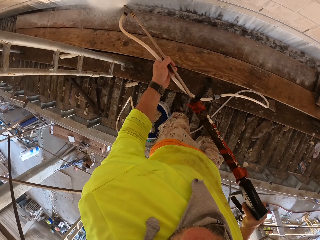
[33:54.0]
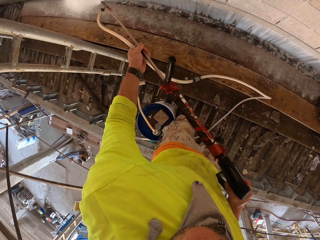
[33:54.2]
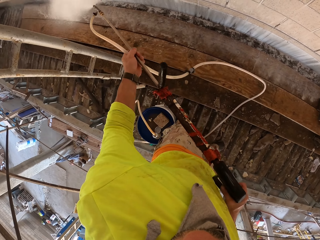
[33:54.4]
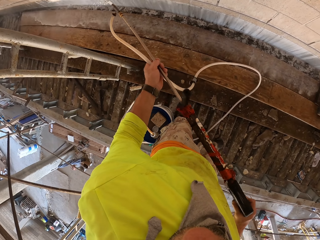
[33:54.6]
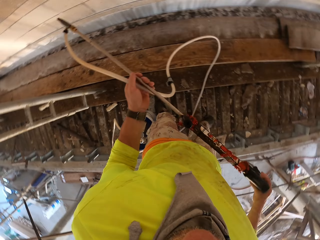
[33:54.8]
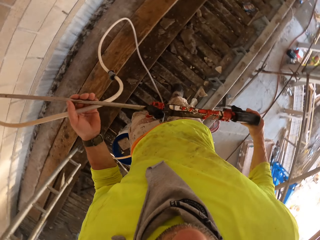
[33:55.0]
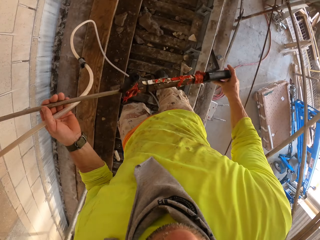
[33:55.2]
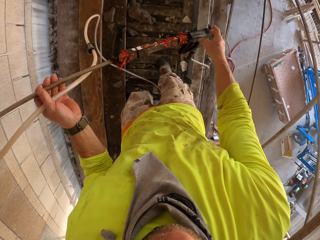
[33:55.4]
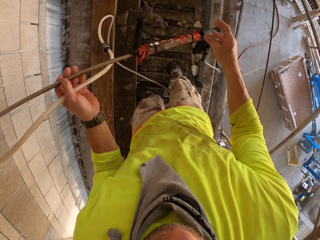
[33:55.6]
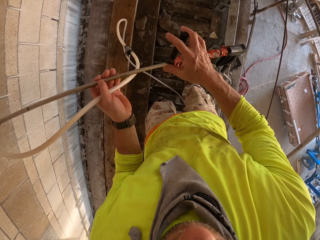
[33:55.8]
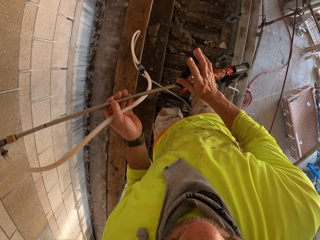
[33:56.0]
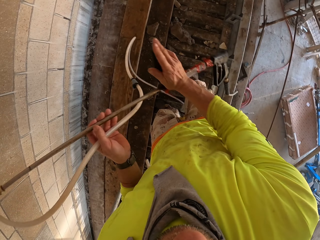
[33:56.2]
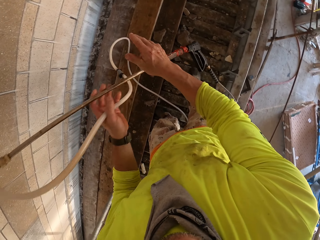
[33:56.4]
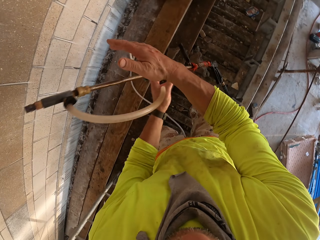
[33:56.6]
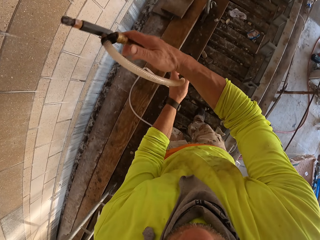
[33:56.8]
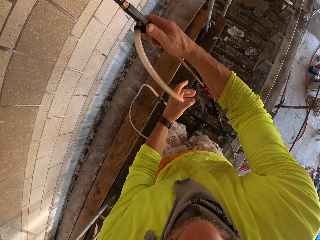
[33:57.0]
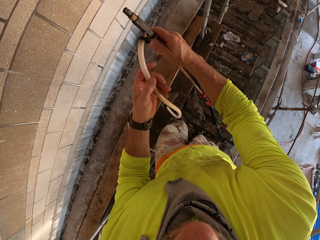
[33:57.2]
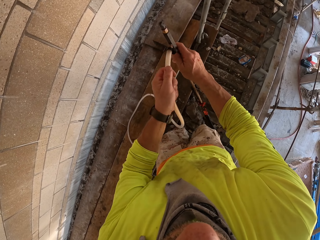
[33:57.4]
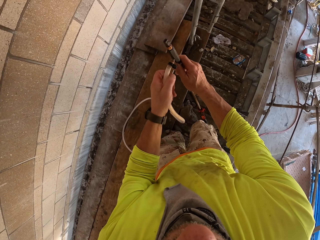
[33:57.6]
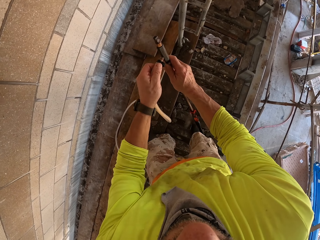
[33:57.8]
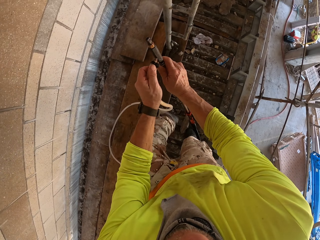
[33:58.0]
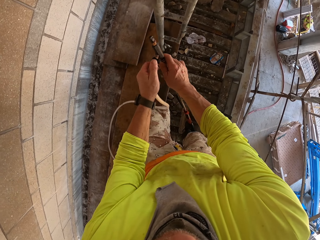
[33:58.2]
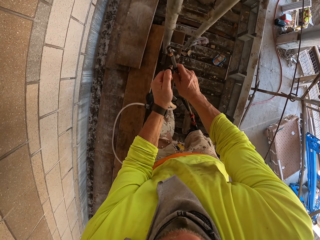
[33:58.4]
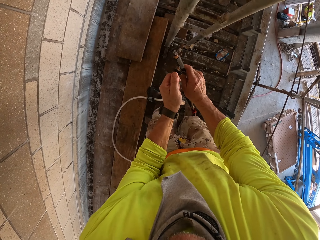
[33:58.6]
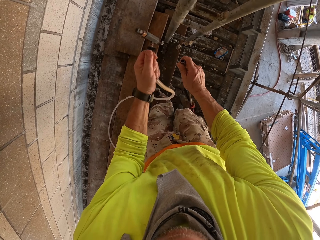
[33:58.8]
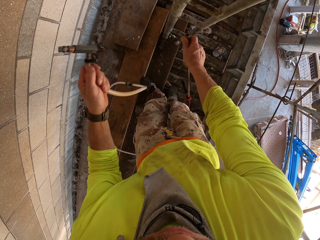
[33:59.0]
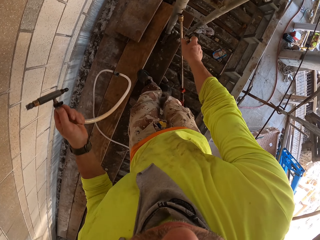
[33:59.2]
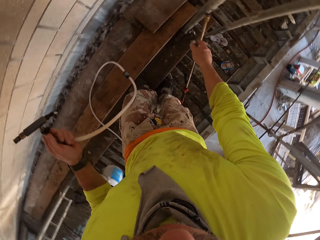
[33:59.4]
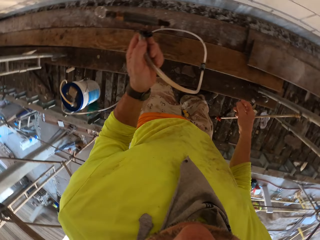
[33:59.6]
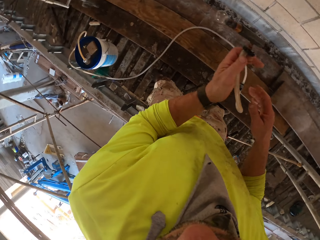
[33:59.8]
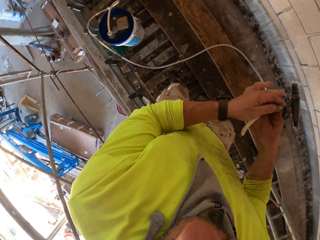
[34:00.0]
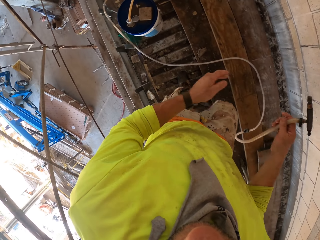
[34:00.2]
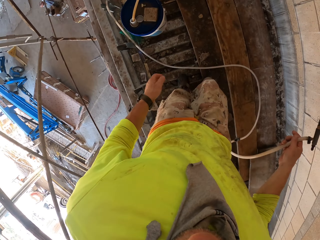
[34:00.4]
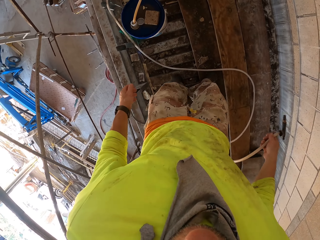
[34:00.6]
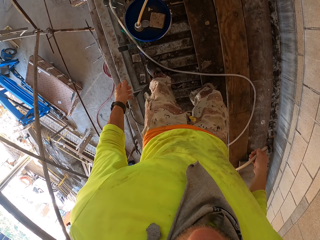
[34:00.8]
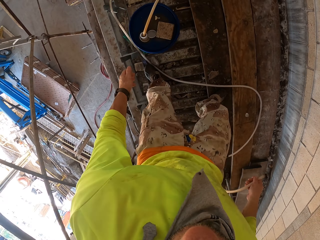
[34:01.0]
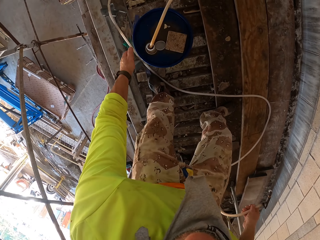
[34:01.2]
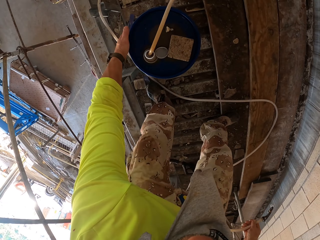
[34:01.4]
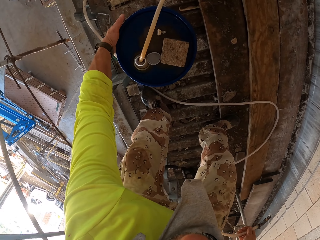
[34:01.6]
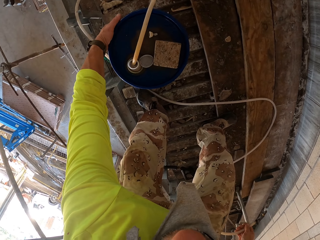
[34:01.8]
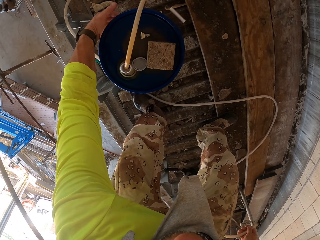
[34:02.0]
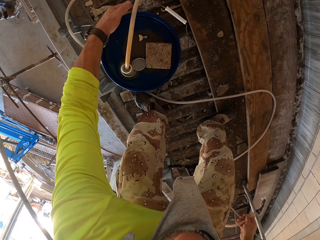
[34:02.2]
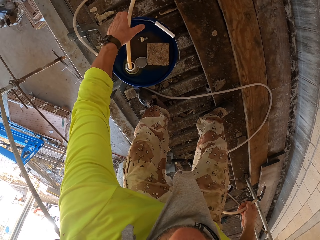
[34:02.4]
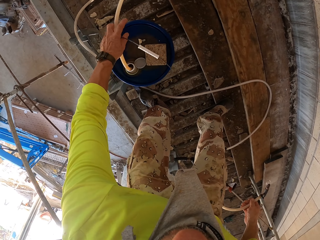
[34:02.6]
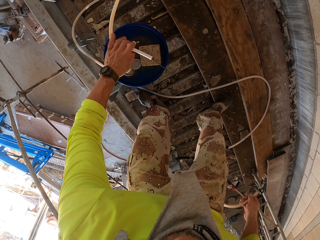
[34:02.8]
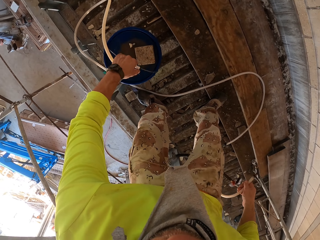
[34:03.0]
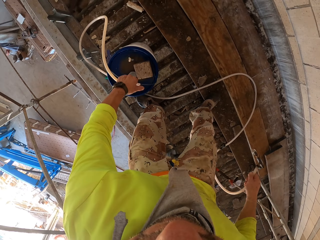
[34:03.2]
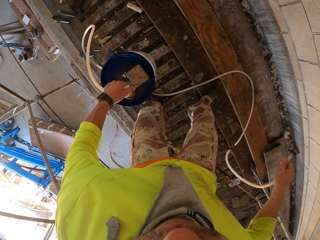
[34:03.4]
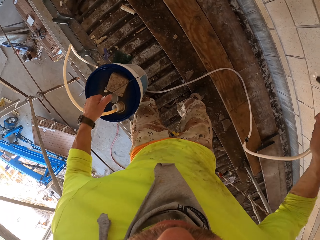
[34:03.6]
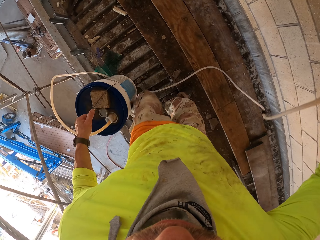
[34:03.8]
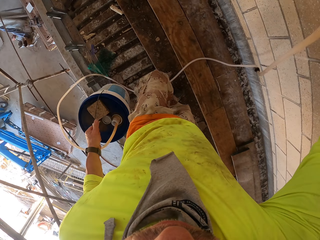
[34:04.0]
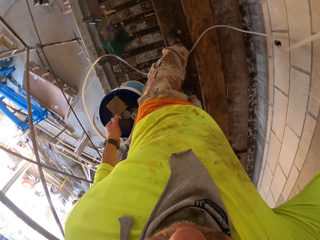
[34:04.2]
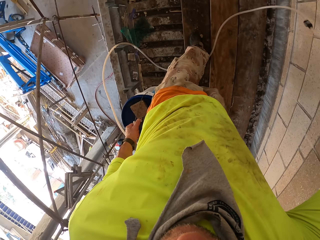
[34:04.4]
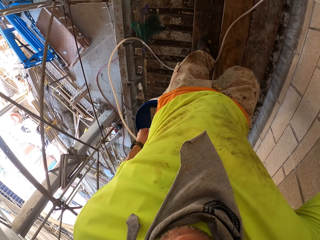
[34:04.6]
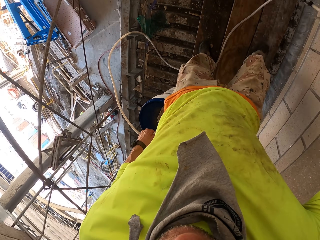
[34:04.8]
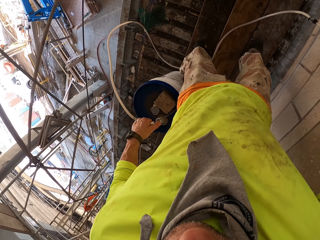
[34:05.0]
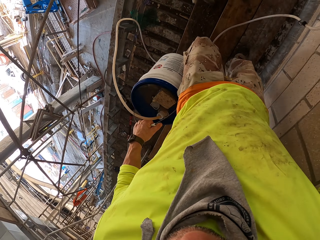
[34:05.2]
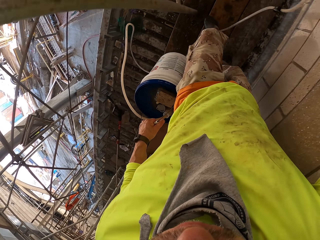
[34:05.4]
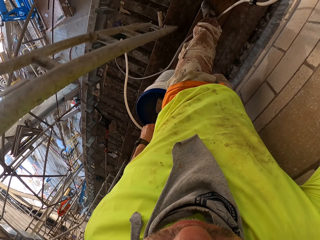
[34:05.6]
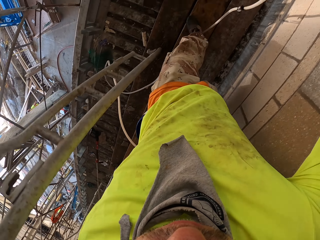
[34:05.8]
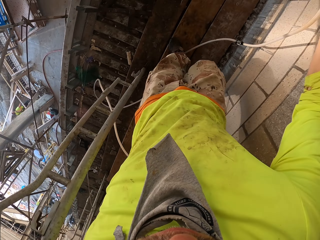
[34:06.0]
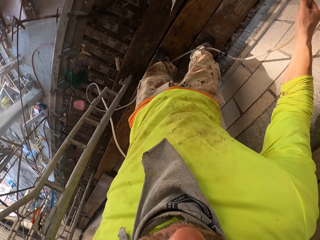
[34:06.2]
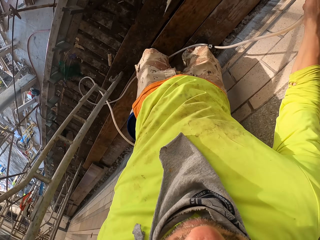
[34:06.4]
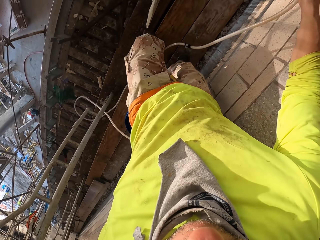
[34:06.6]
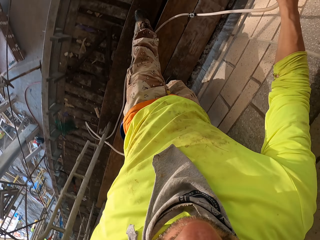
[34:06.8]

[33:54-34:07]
The camera wearer turns to the side. They remove the pipe from the sprayer. They hold a Loctite pl3 tip. They throw the sprayer. They put the Loctite pl3 against a post stand. They turn to the side. They hold a pipe. They bend down. They pick up the bucket. They hold the bucket handle. They walk around.

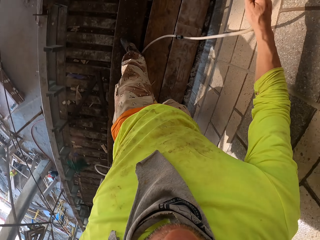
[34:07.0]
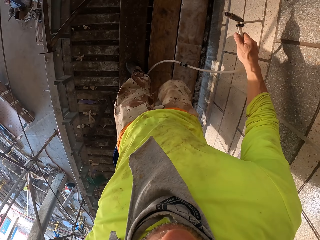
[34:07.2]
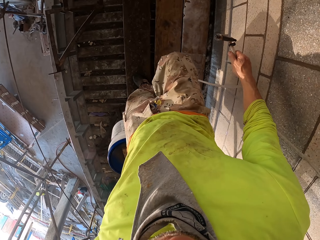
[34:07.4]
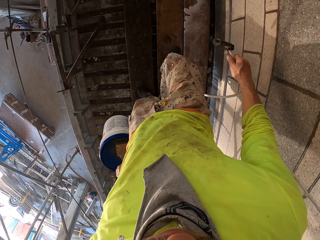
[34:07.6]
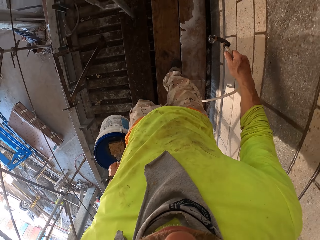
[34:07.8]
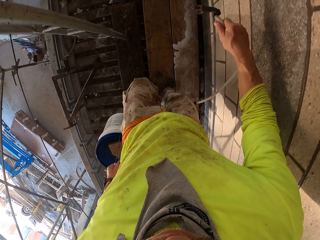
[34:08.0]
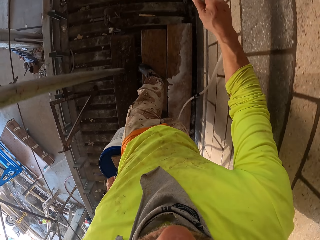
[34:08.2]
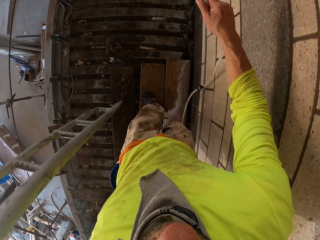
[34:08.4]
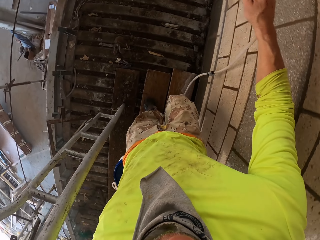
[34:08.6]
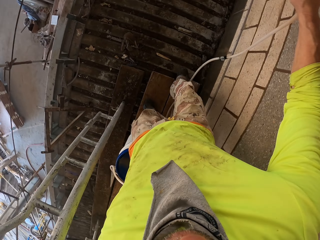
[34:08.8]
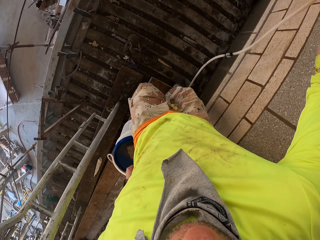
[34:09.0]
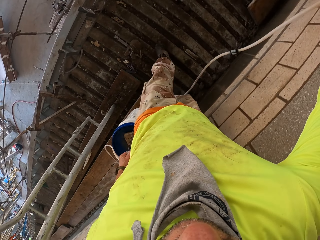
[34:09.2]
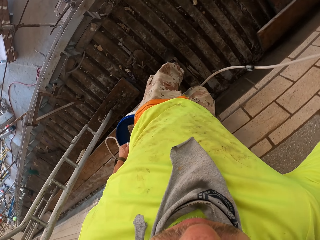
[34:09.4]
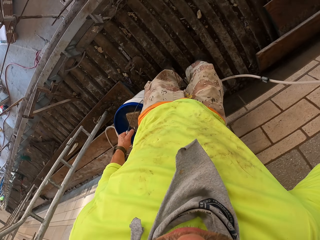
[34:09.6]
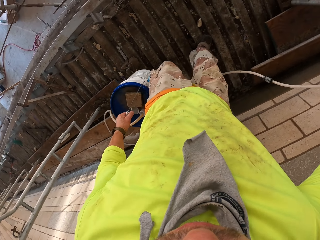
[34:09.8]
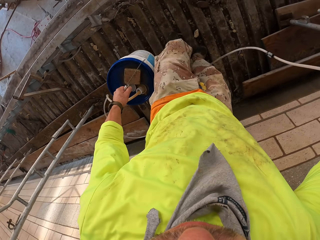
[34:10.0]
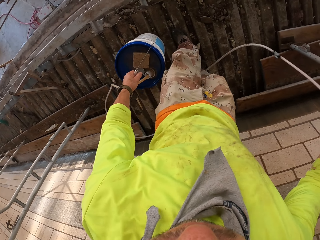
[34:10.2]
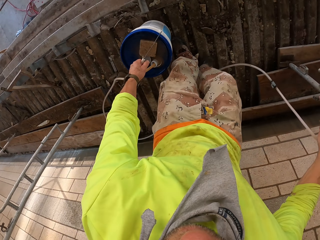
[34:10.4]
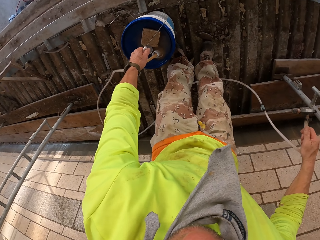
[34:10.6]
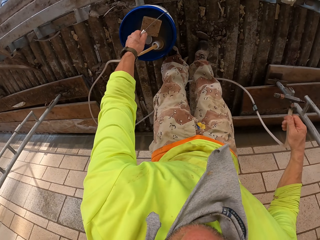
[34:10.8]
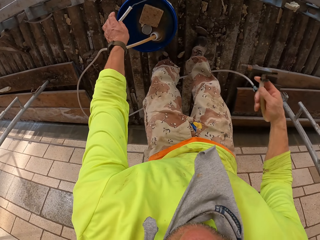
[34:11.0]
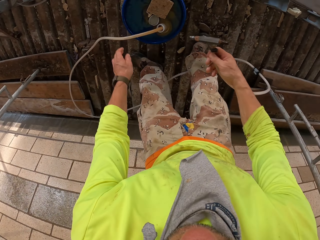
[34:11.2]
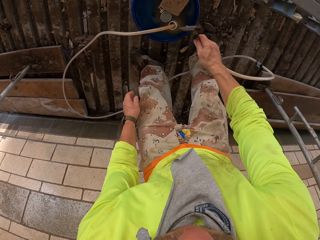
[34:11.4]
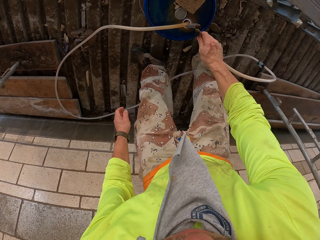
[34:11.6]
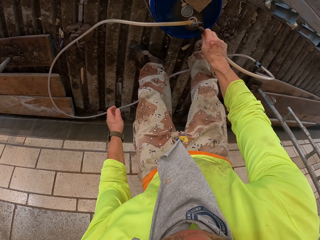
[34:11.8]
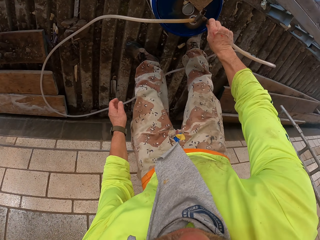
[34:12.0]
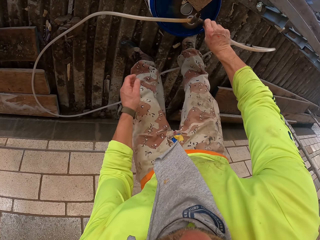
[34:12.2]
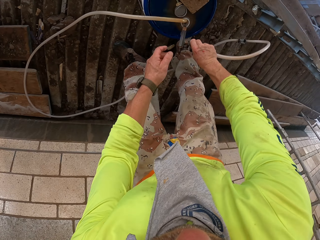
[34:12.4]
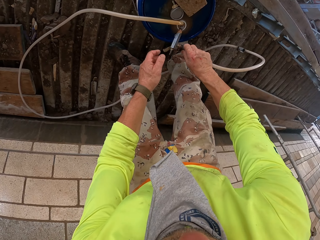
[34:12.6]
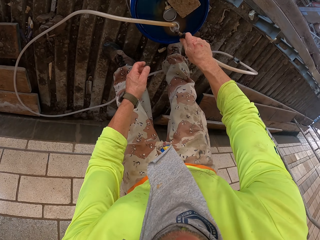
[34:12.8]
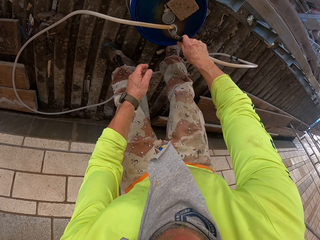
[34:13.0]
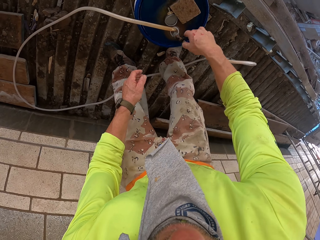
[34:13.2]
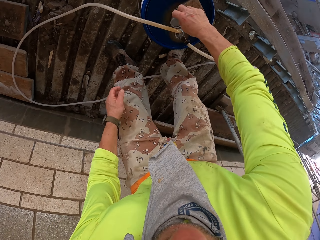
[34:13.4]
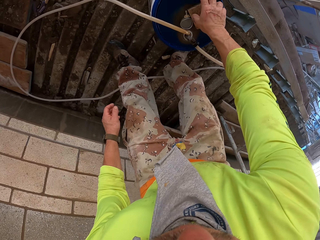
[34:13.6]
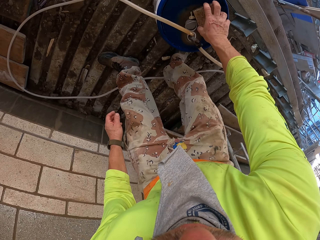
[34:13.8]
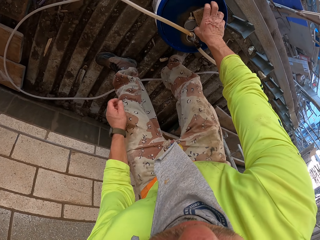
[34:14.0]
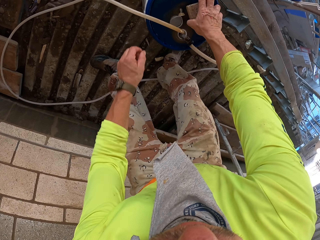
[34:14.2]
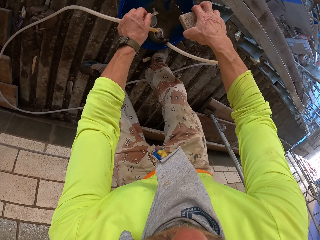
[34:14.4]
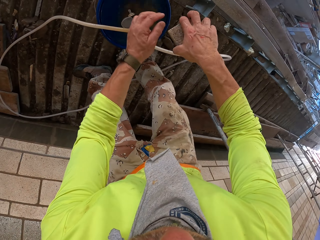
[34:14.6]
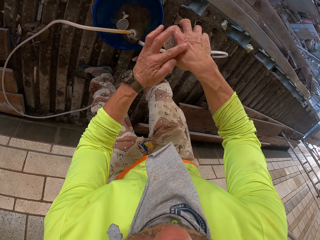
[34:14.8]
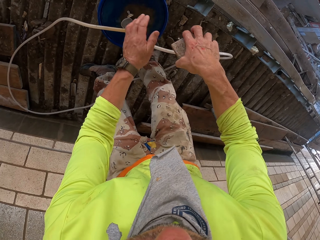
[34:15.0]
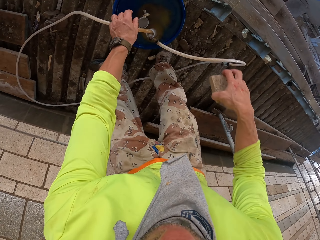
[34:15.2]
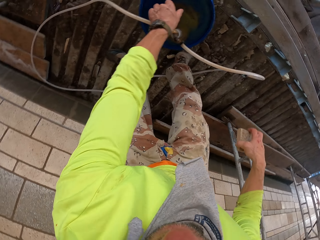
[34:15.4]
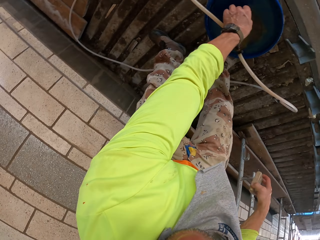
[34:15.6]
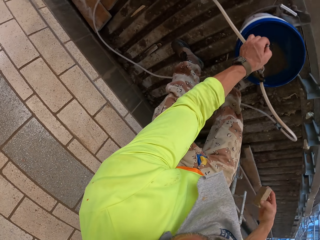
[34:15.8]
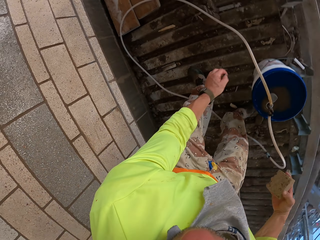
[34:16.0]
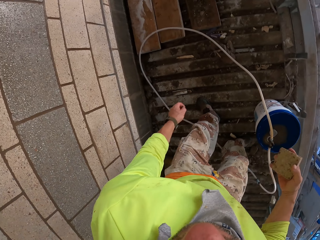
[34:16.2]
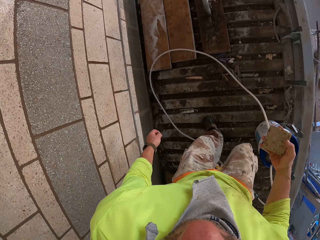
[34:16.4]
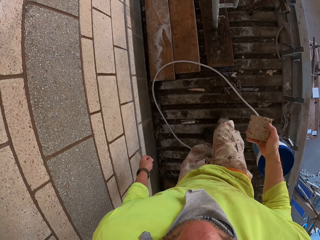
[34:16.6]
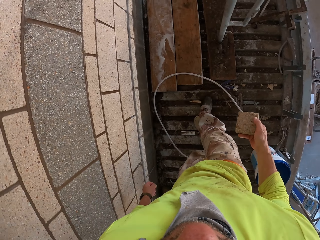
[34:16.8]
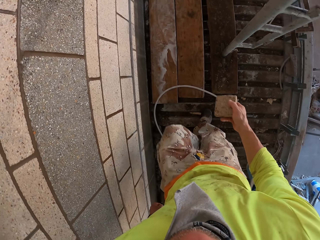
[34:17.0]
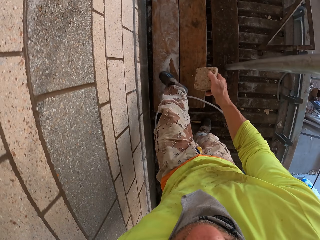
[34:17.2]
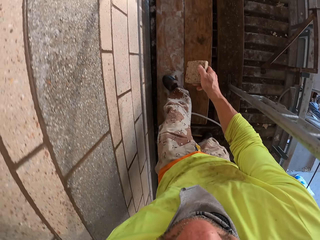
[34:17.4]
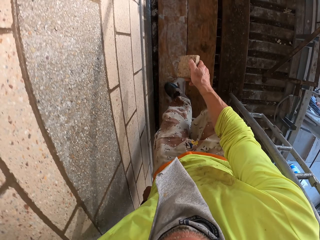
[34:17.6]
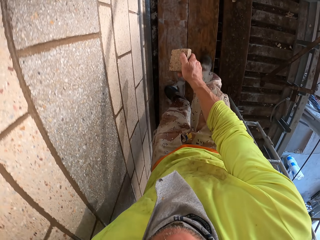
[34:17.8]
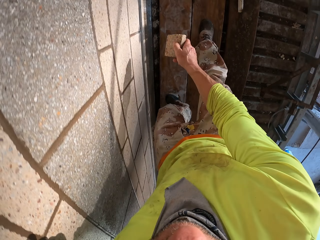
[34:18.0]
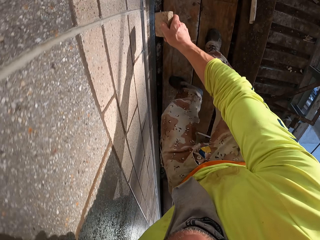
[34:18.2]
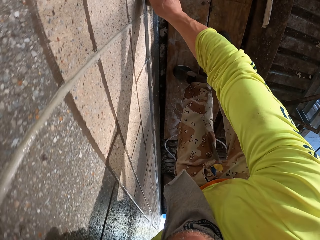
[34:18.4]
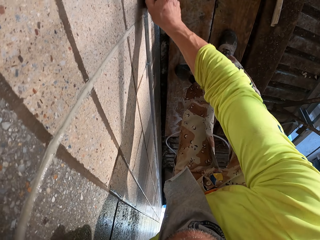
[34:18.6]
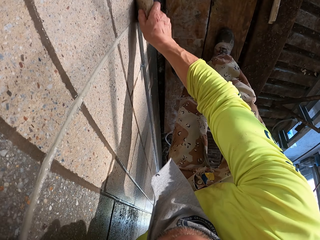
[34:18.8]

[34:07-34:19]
The camera wearer holds a pipe. They walk around. They put a bucket on the stand holders. They put the pipe in a bucket hole. They pick up a scrubber on the bucket. They turn to the side. They walk around.
